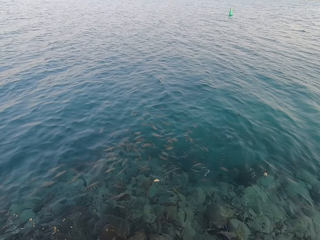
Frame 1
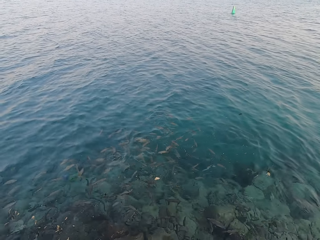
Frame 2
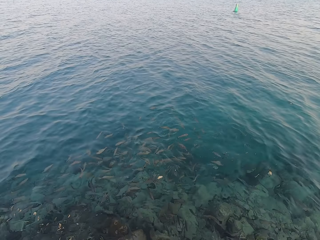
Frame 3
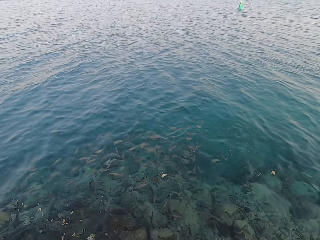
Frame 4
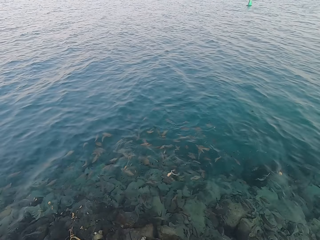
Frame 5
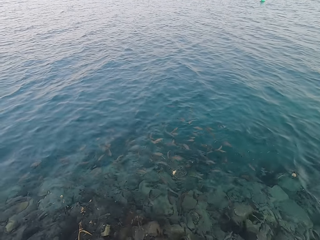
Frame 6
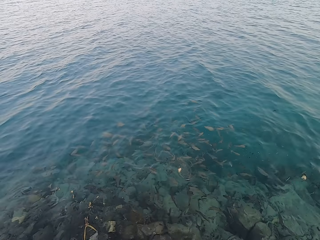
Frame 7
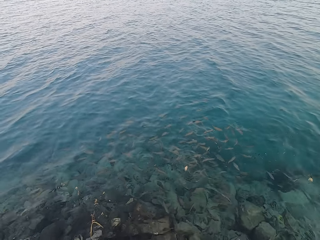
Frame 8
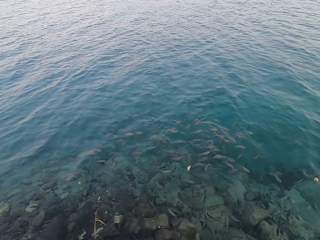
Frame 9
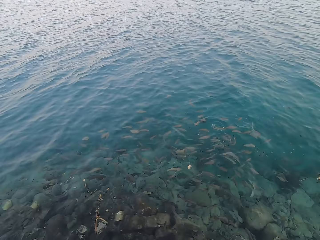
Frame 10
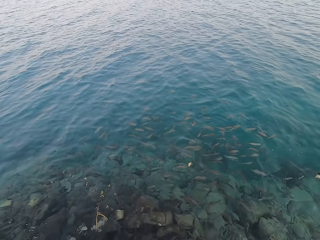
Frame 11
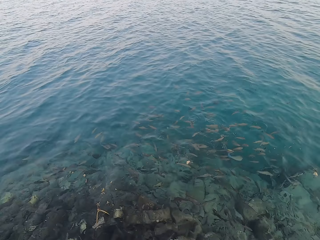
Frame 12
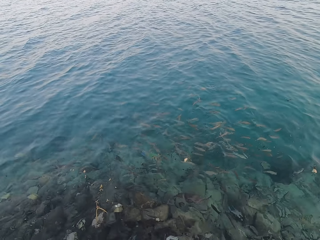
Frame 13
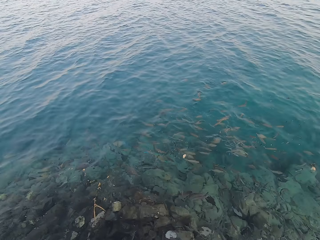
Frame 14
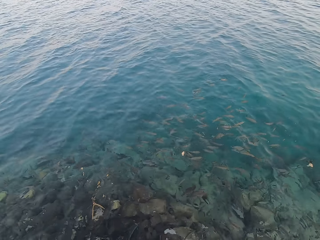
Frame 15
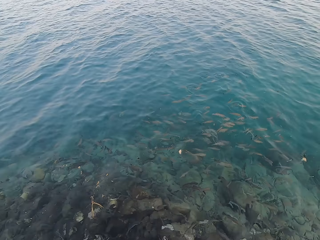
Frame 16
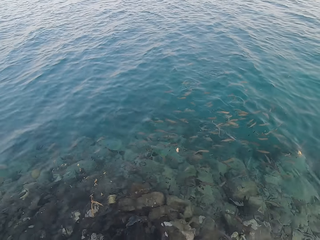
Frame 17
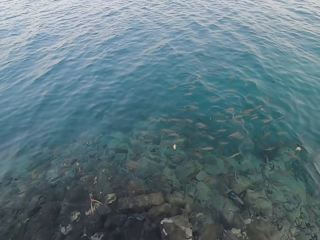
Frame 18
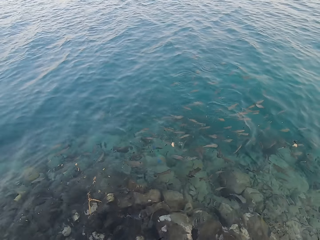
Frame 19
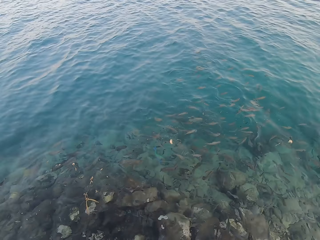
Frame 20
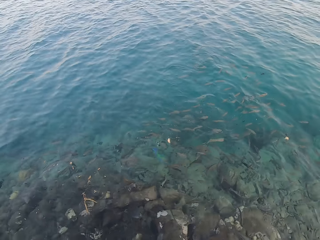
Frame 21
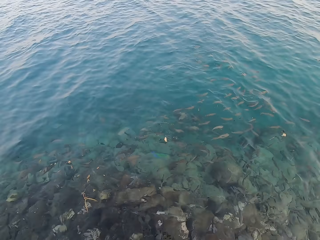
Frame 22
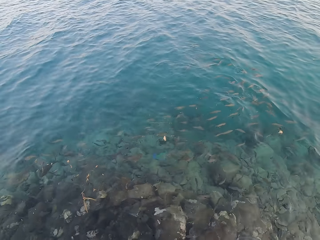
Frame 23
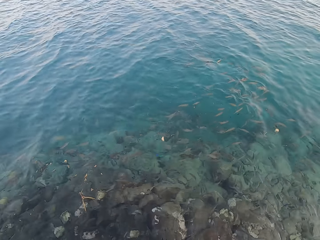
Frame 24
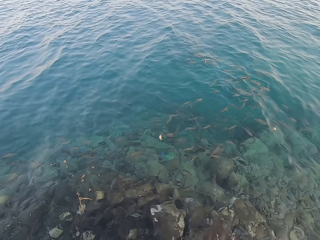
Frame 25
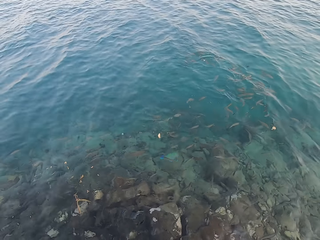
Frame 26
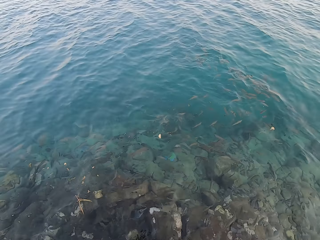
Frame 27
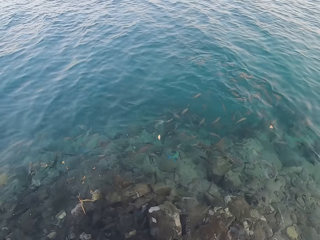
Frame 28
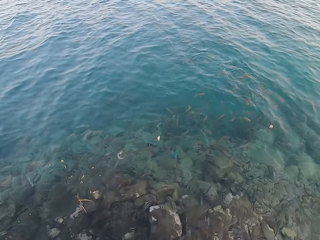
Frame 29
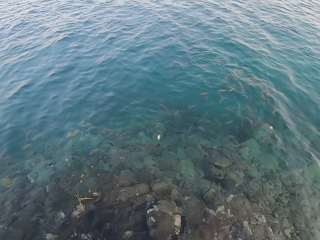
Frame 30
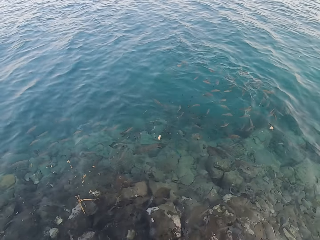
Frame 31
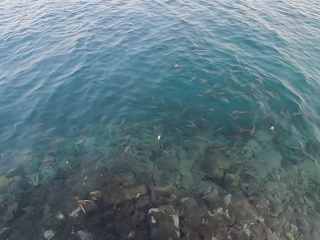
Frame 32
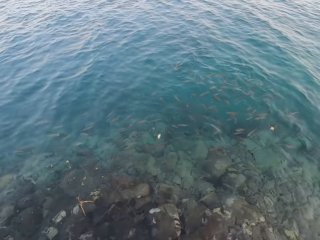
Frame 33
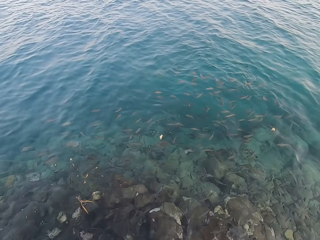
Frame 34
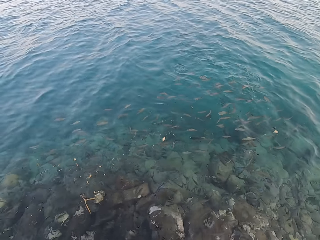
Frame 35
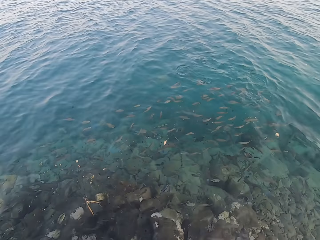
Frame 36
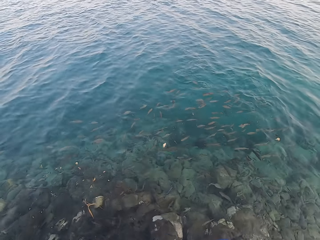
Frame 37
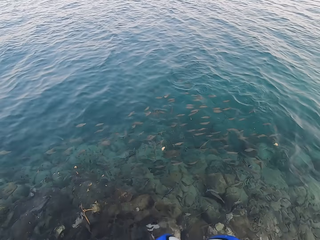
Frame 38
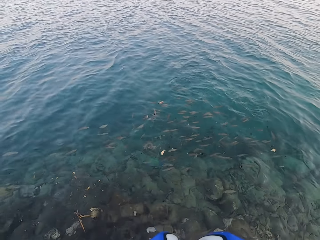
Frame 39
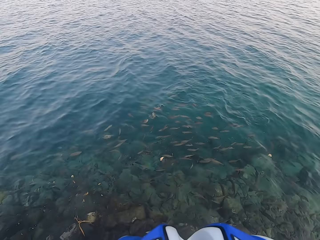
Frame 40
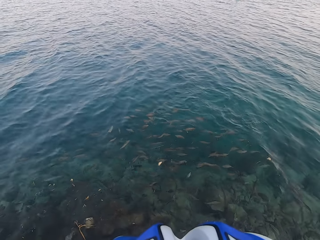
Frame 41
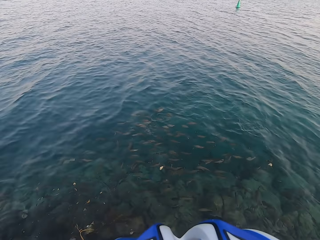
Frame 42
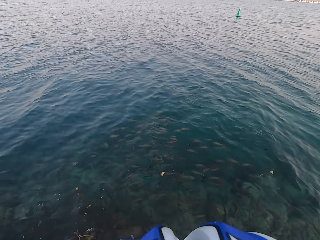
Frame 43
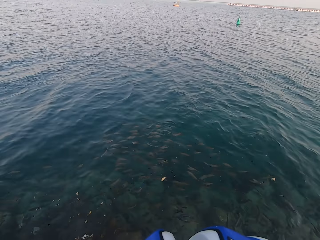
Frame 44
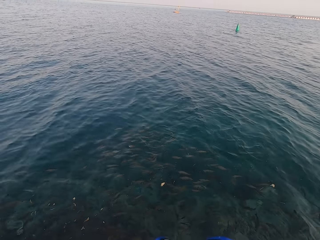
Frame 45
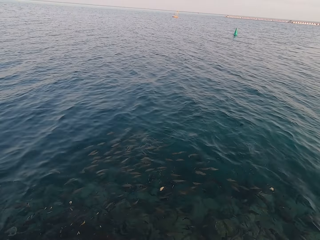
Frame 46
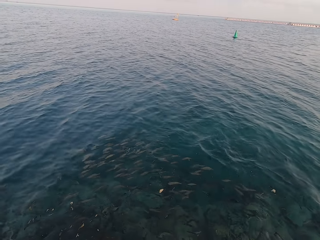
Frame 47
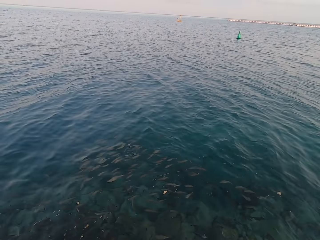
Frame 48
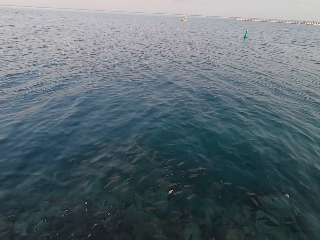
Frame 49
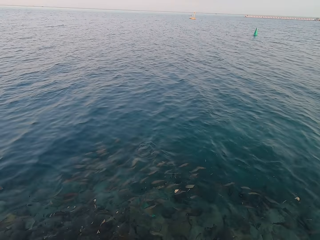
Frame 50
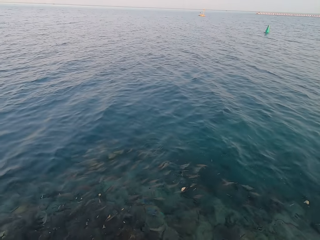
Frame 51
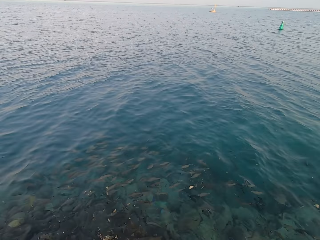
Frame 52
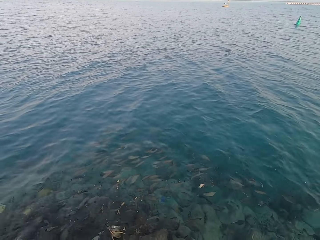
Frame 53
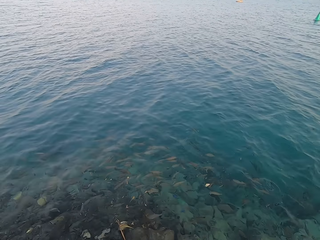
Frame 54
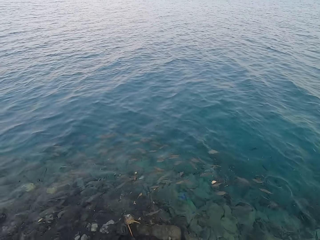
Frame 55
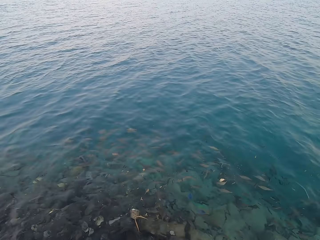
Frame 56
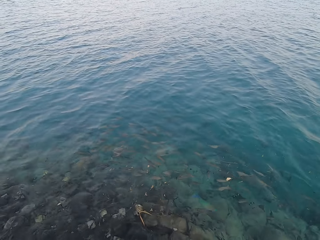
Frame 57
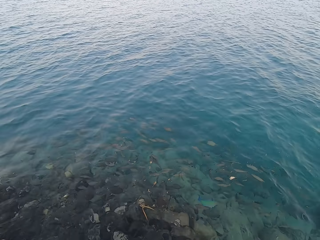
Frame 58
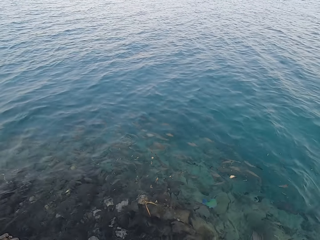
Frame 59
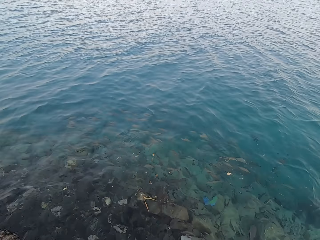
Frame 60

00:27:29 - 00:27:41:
The camera wearer looks around.

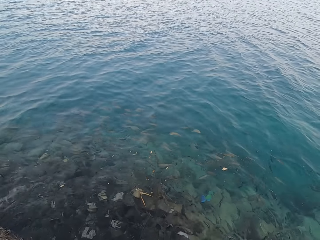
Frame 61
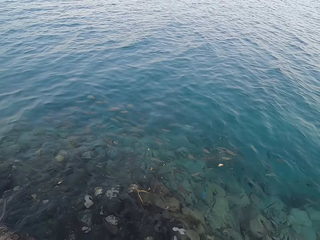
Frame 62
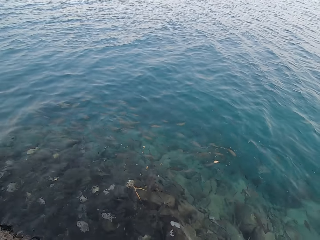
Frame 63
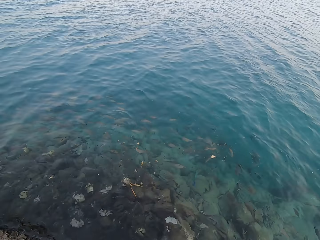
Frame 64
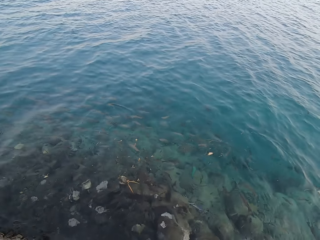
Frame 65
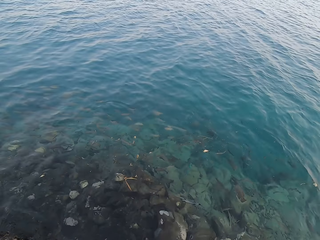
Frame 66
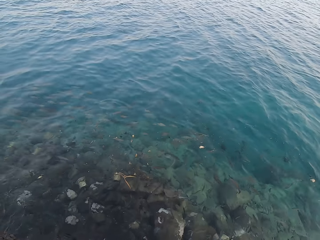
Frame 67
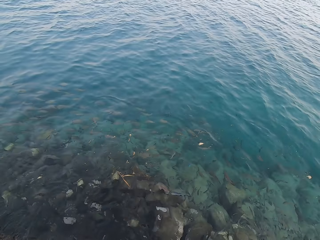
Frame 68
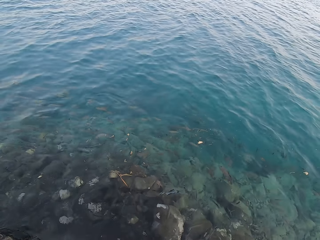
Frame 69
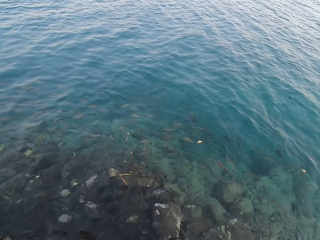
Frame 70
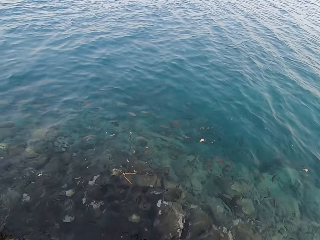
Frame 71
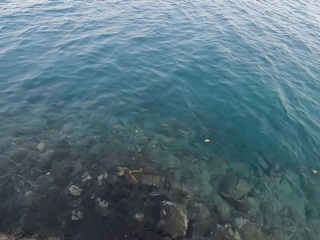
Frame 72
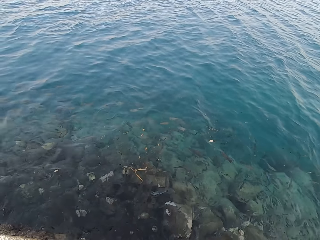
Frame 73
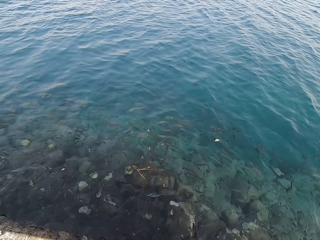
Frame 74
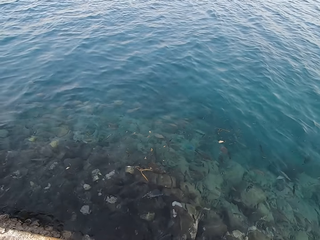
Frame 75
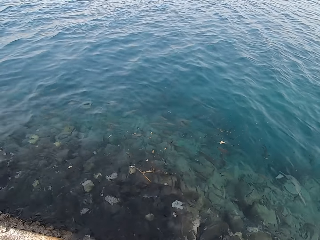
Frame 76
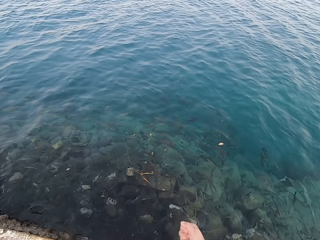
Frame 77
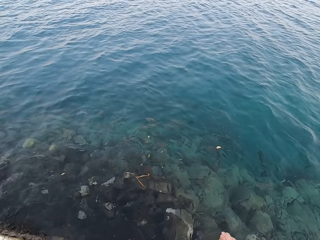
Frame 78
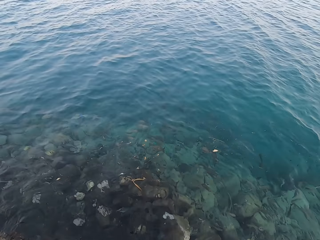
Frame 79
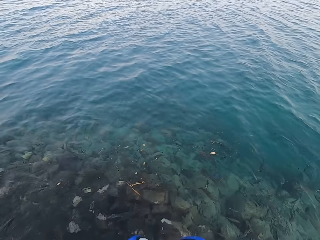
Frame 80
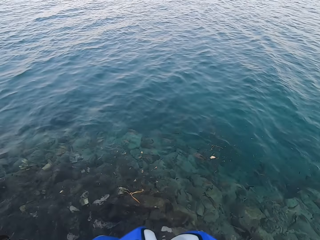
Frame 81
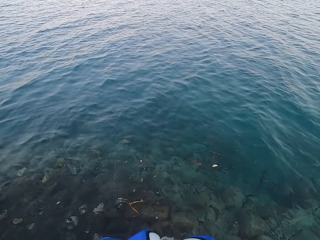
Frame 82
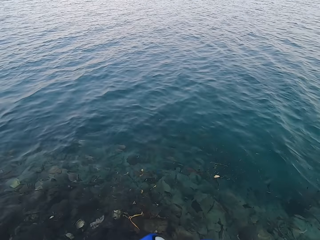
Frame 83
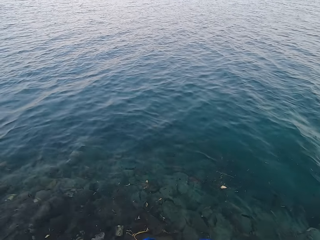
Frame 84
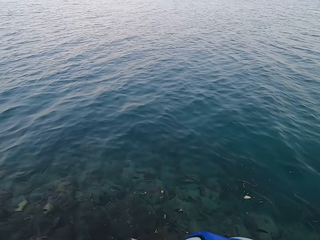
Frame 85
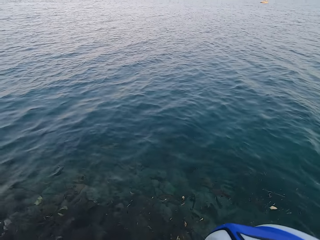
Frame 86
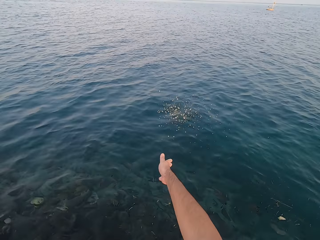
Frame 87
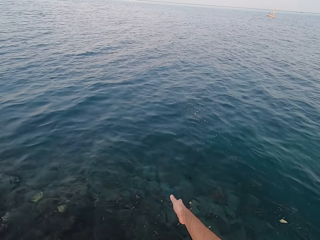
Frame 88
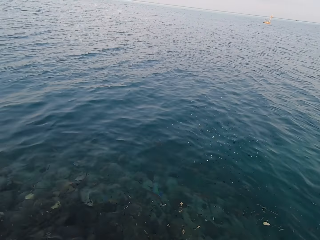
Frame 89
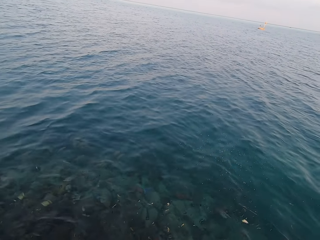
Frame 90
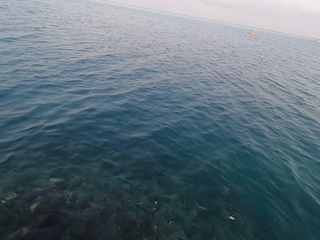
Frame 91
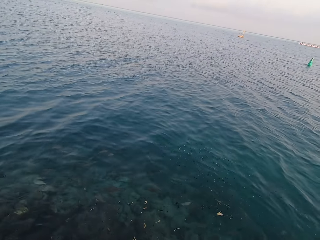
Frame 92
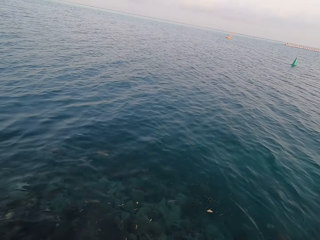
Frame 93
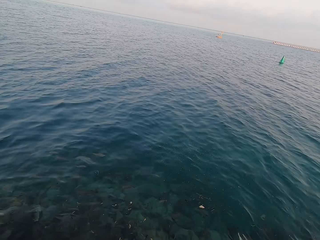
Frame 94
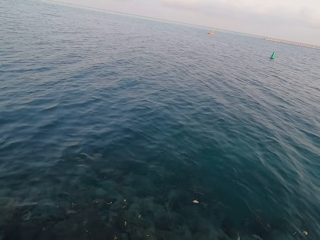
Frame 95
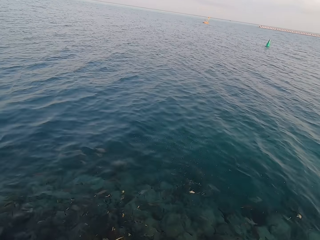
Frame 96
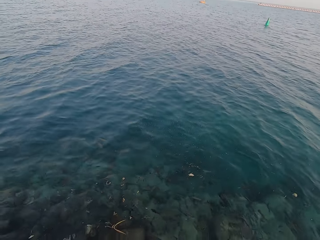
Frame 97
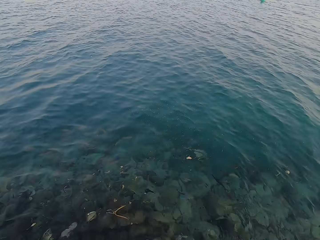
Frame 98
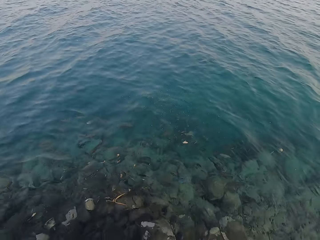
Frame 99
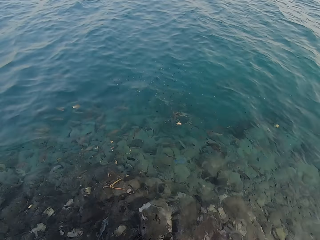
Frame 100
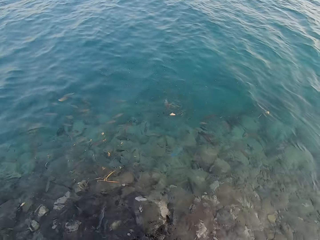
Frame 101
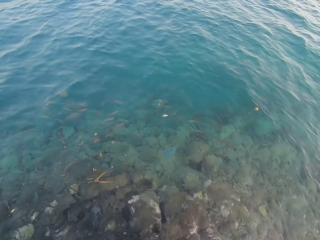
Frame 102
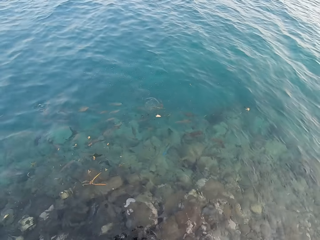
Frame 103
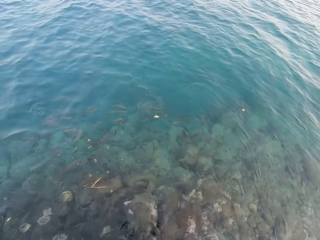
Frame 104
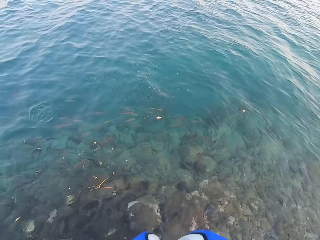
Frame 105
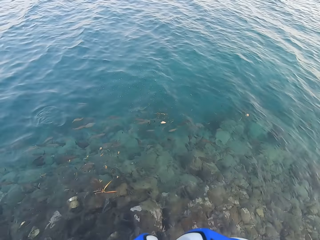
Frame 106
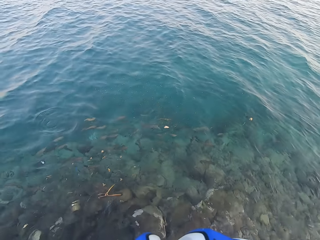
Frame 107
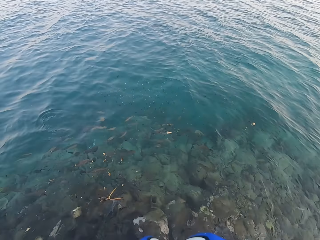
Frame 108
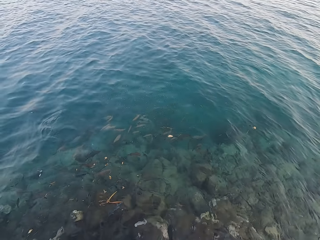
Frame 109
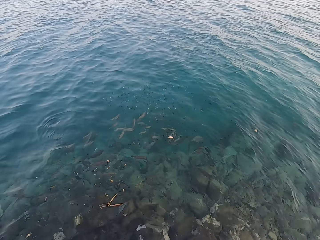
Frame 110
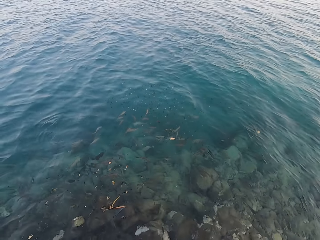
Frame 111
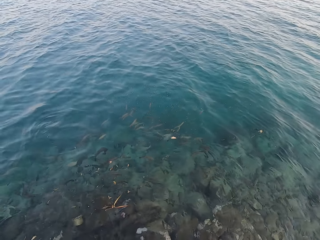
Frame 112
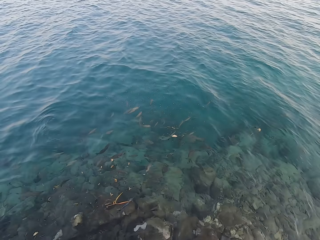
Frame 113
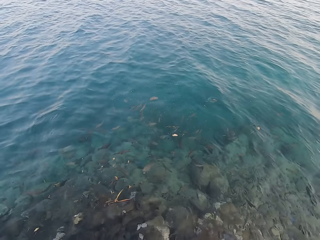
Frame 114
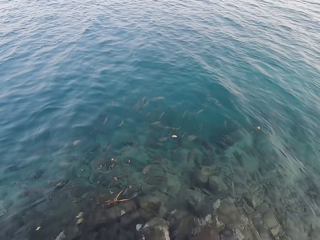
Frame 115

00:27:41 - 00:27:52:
The camera wearer throws fish food in the water. They look around. They stare at the water.
